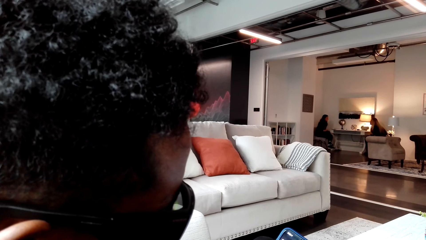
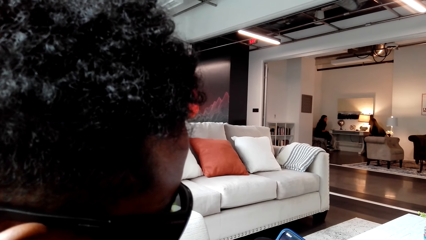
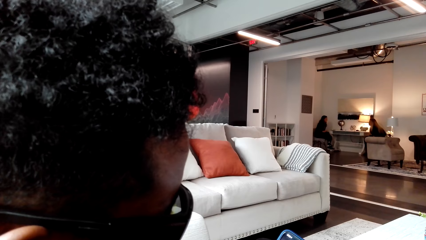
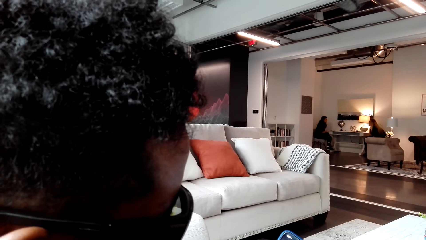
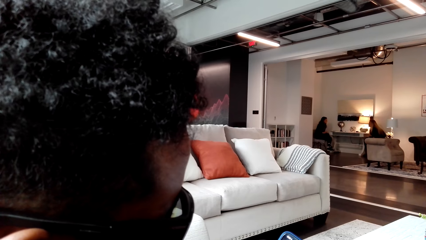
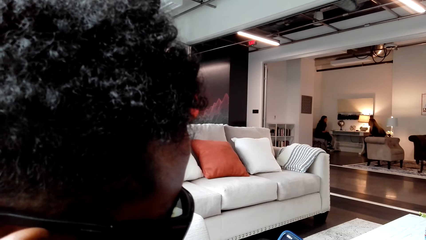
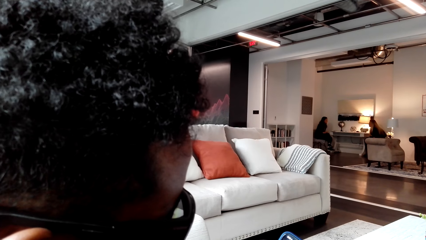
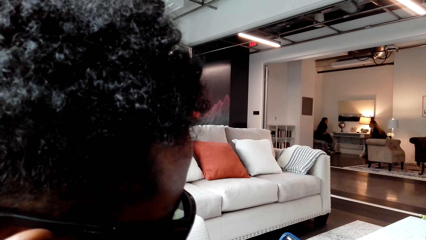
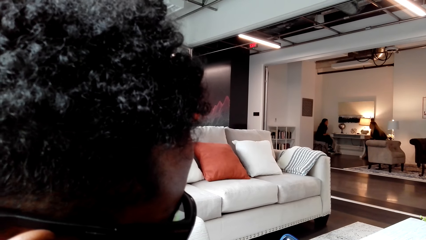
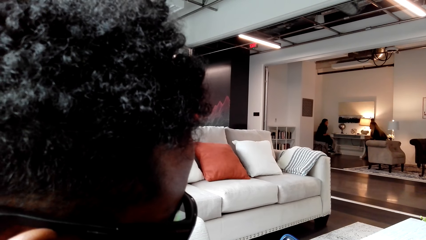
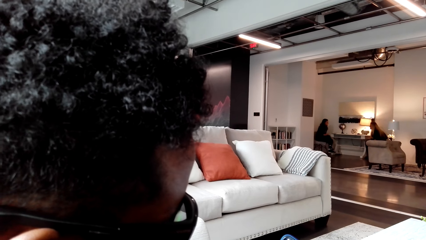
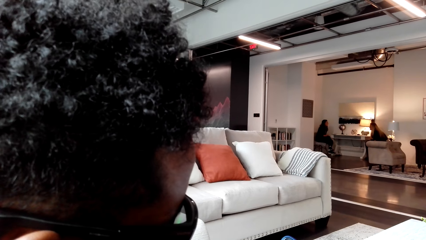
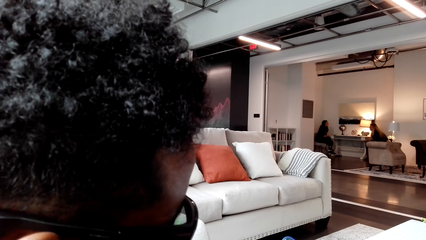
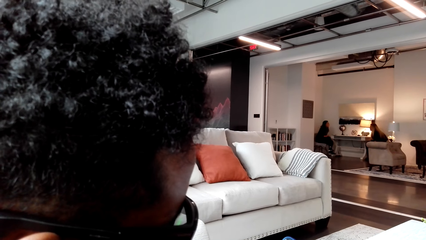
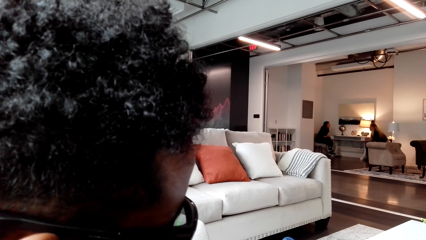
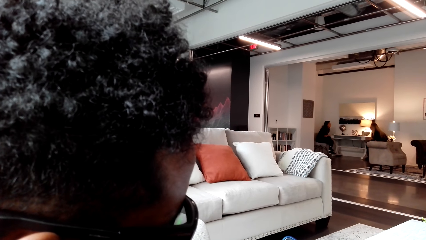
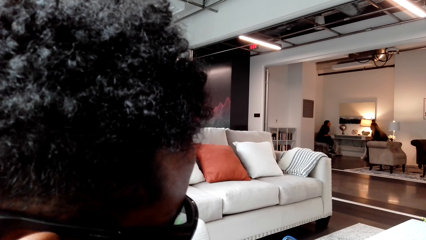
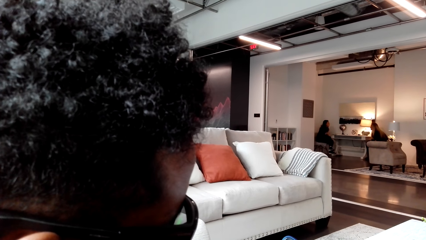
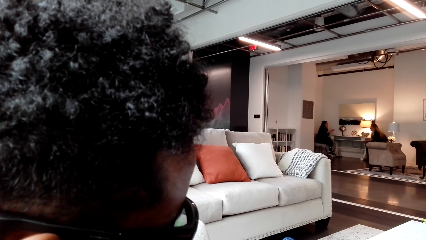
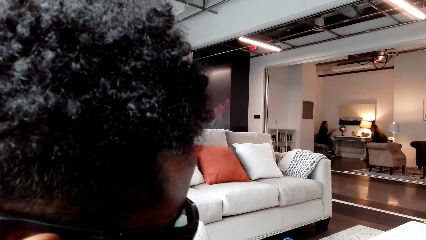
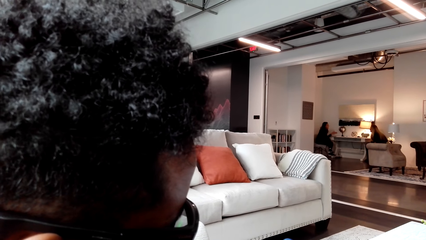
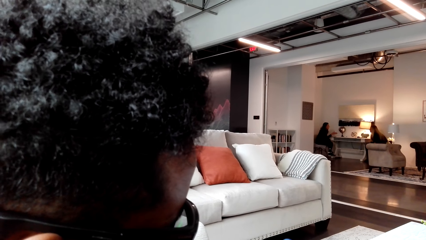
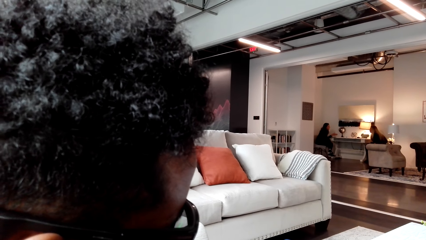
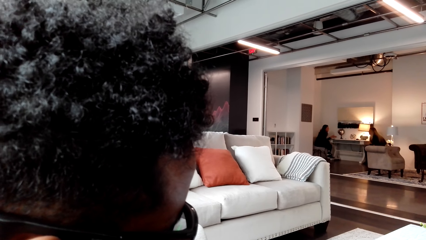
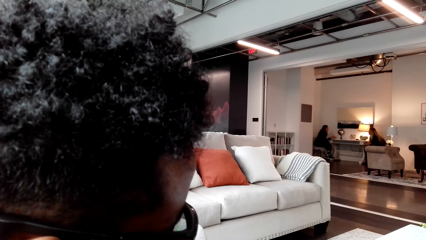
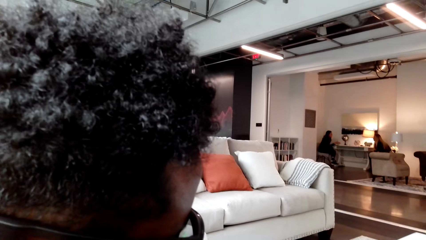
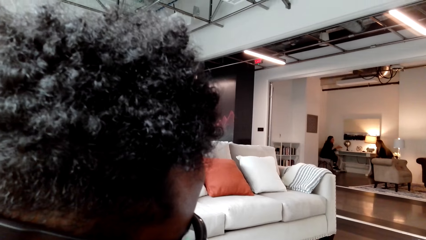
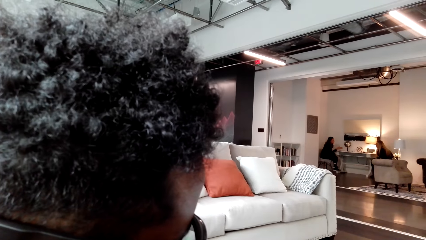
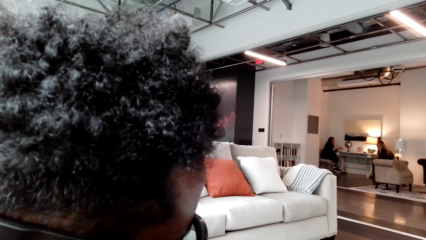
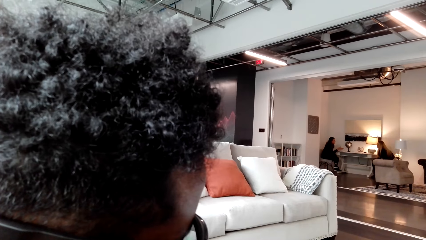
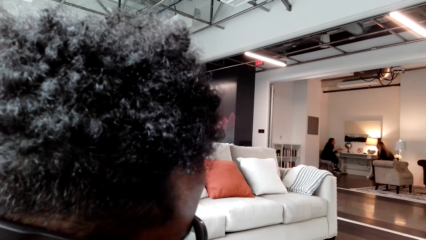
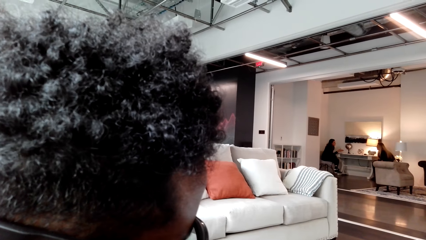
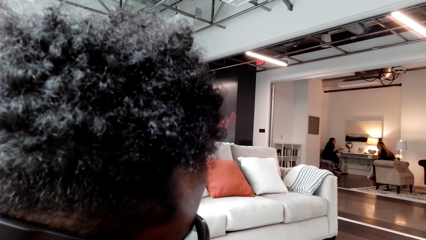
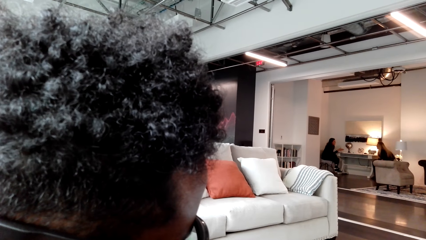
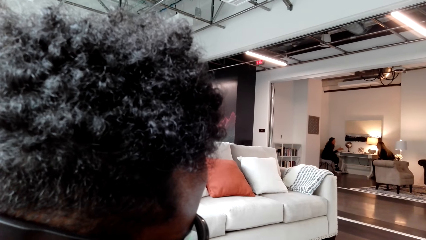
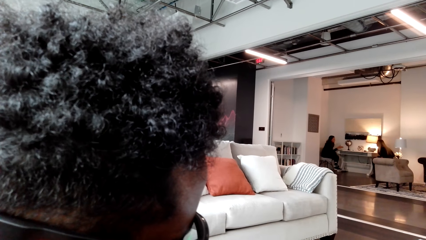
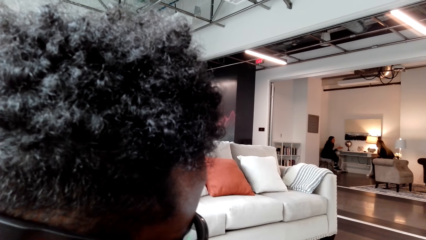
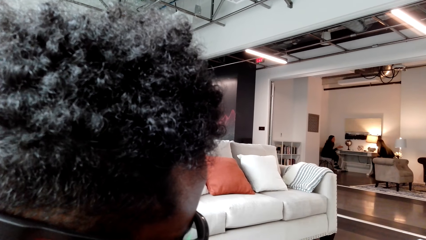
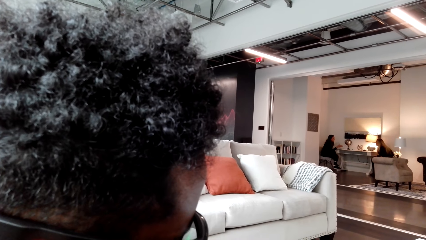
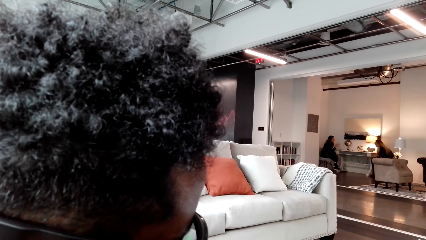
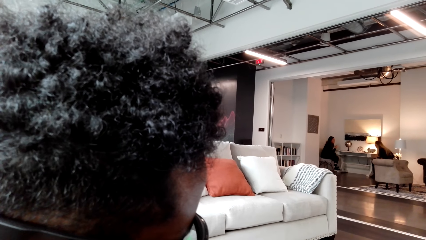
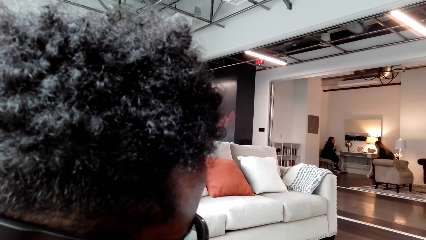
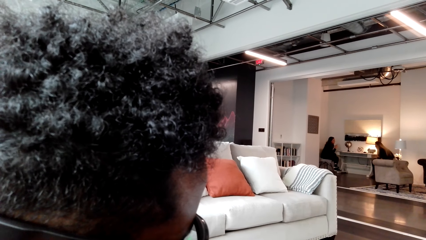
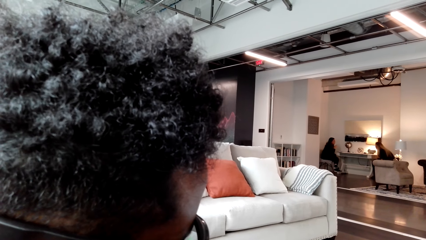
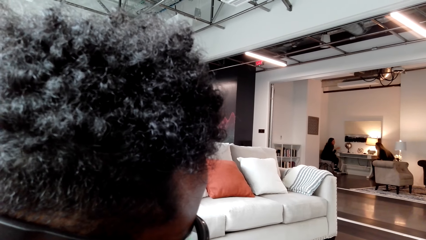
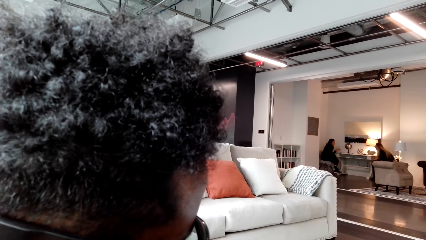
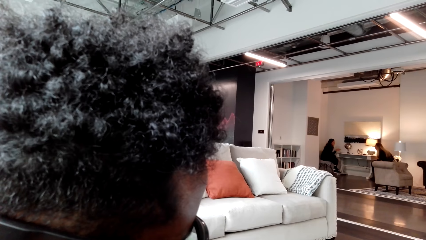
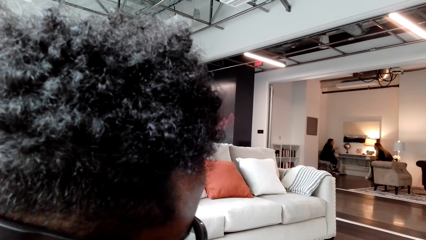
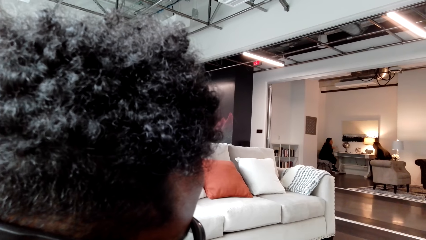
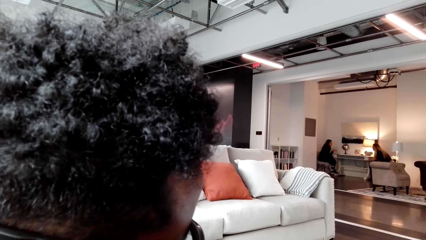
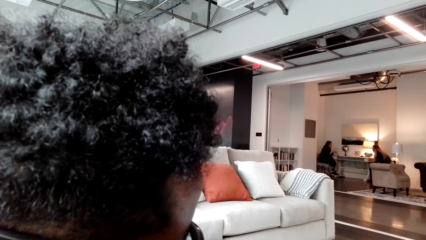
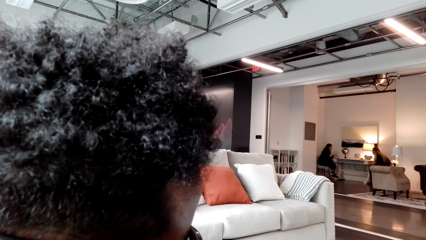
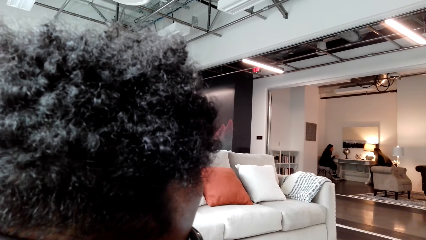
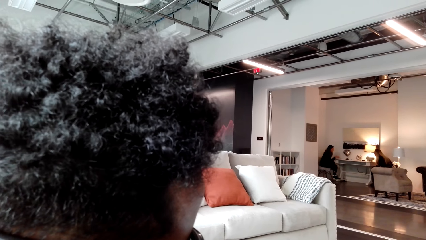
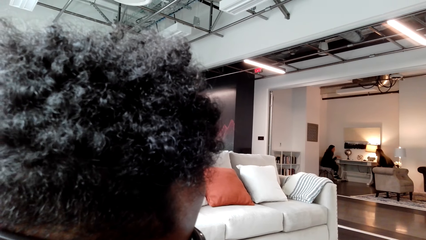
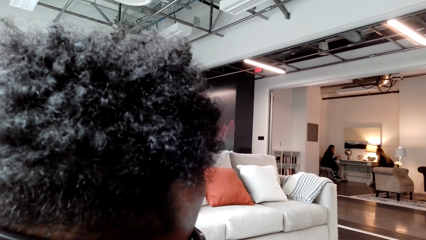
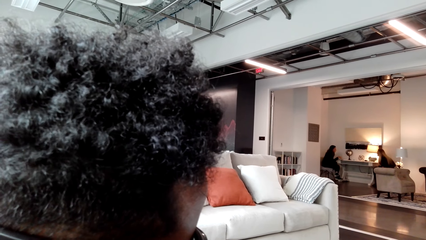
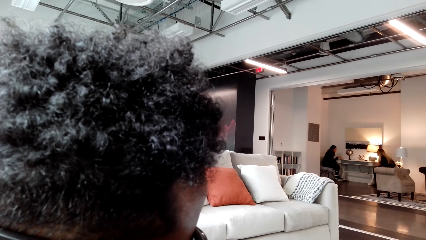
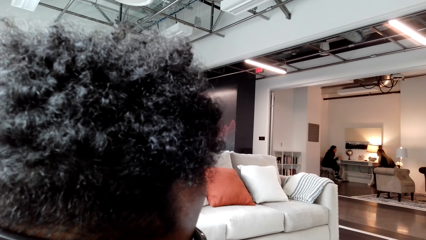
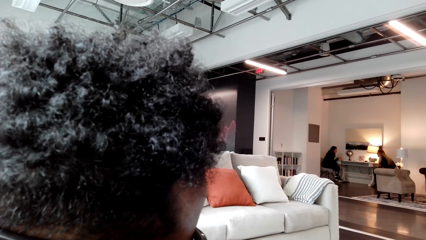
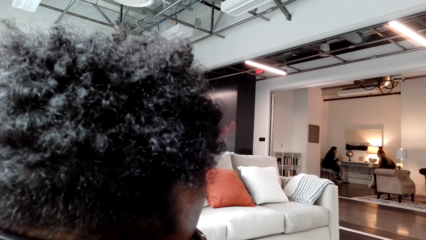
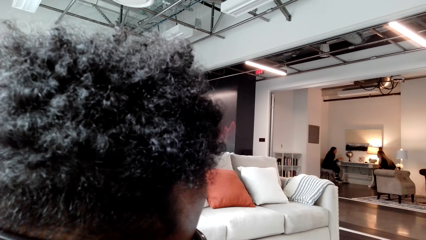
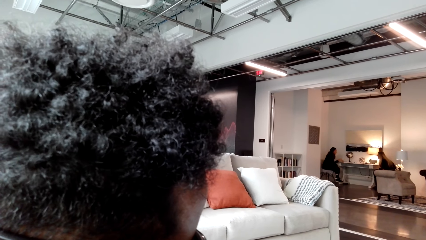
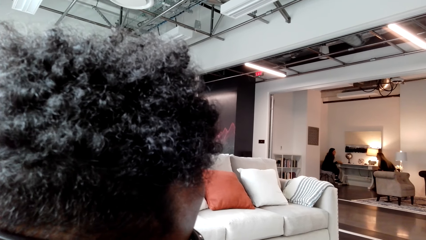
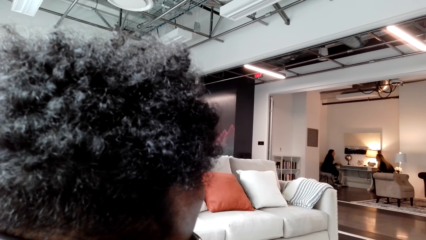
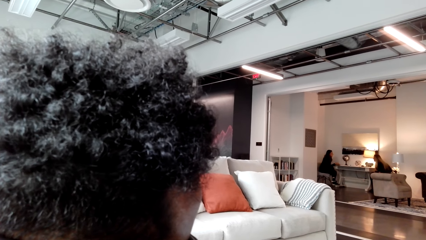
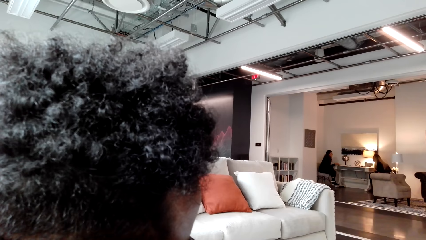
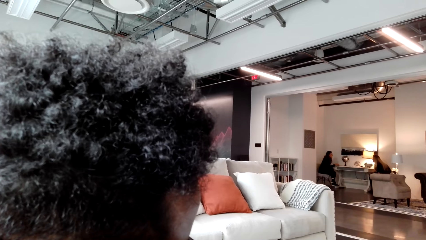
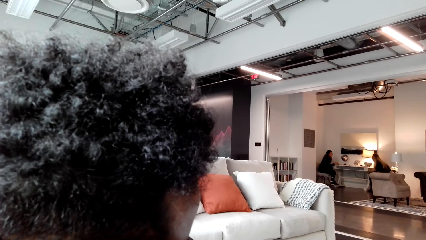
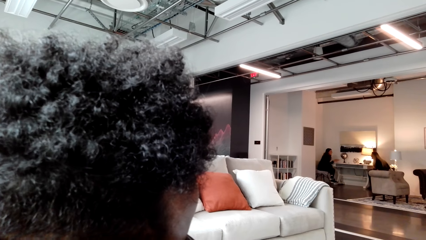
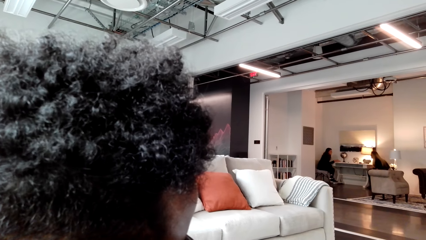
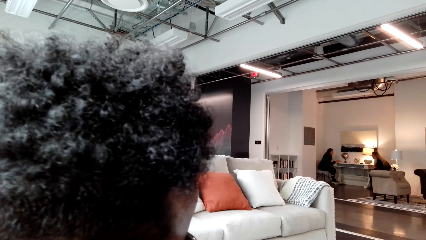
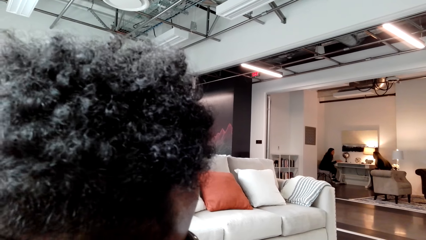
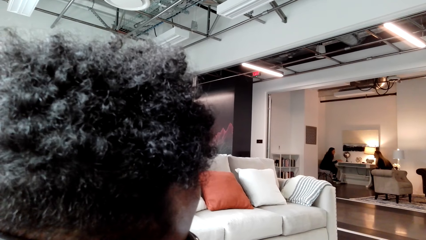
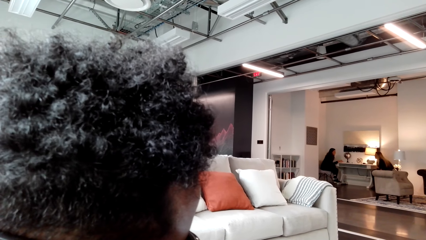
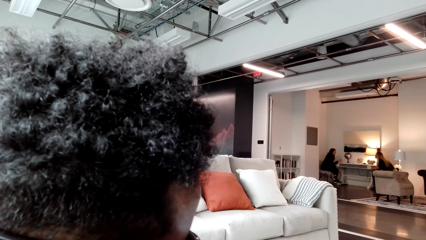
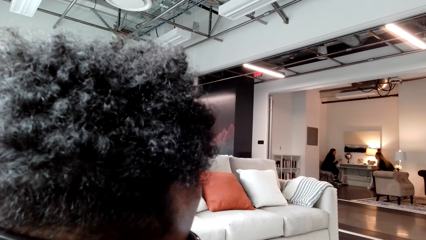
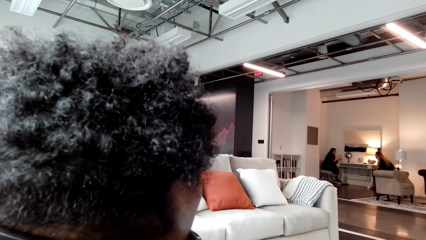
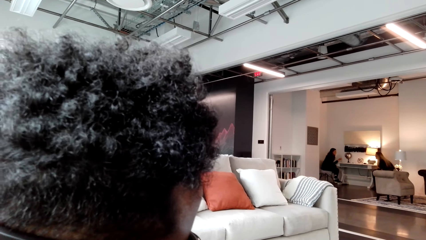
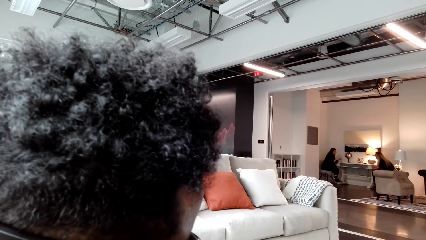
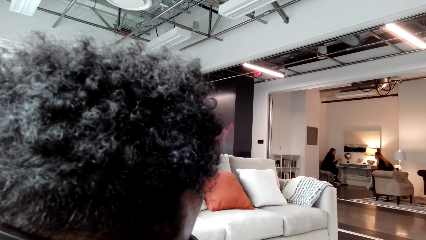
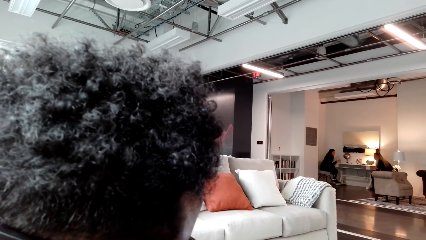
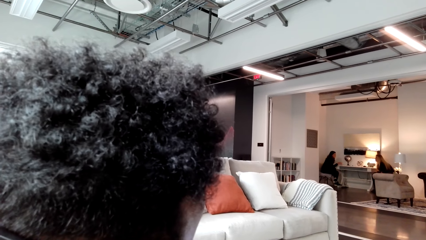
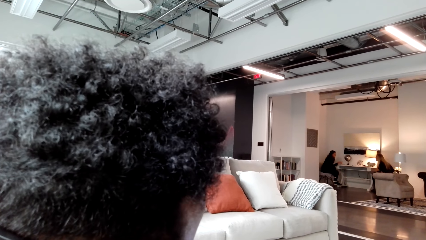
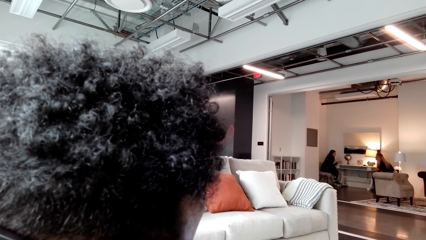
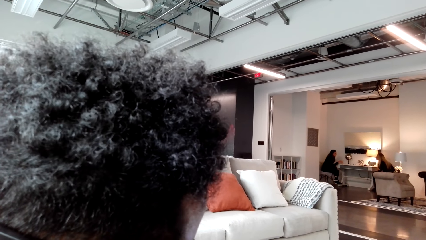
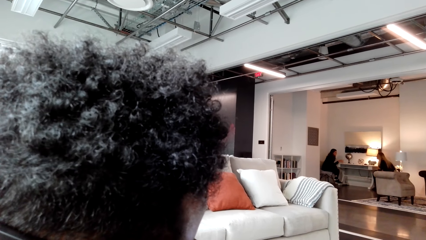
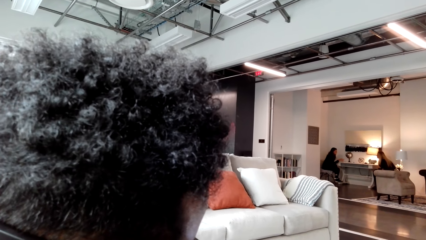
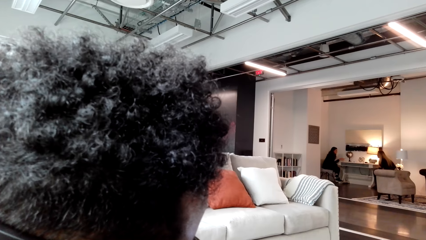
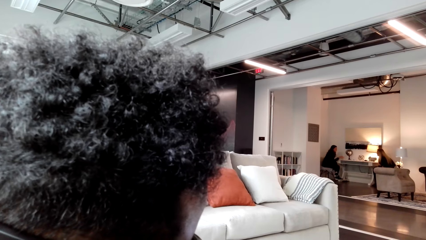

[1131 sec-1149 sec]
A person is looking on his phone.
